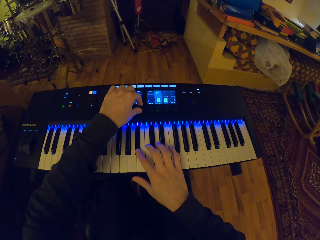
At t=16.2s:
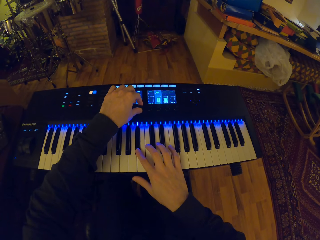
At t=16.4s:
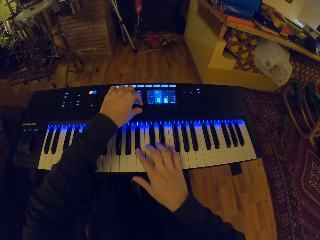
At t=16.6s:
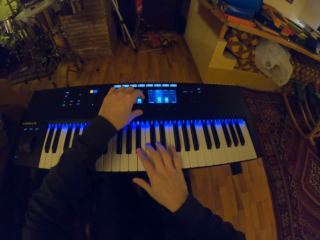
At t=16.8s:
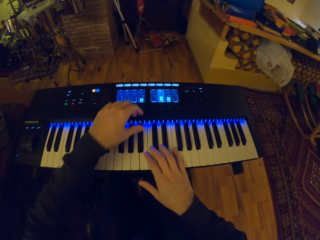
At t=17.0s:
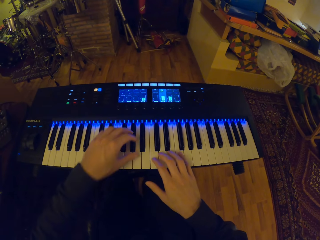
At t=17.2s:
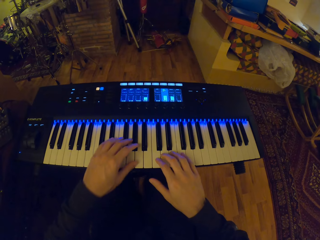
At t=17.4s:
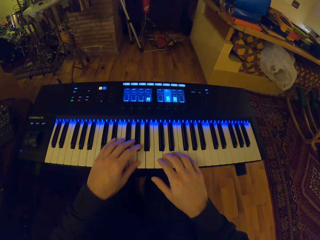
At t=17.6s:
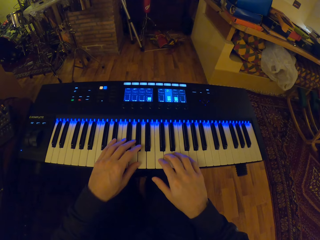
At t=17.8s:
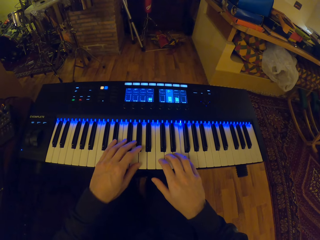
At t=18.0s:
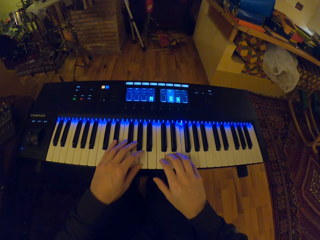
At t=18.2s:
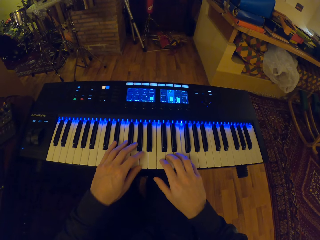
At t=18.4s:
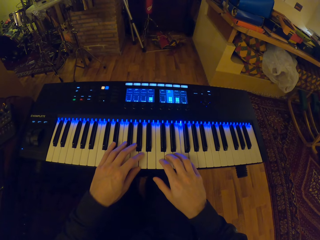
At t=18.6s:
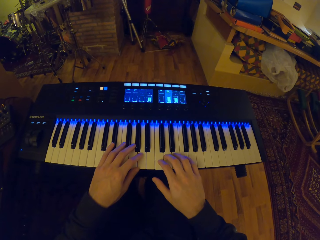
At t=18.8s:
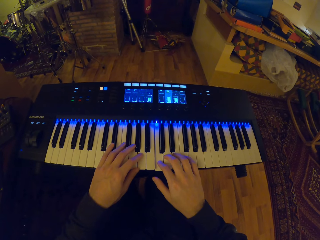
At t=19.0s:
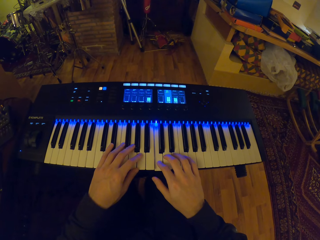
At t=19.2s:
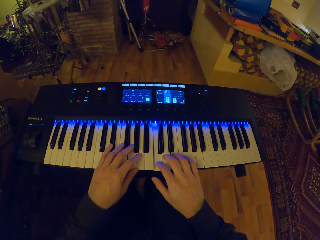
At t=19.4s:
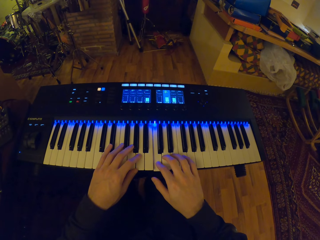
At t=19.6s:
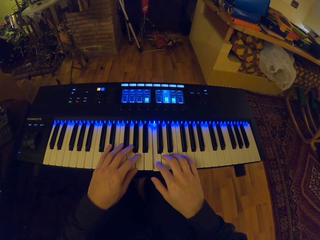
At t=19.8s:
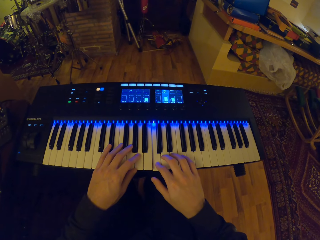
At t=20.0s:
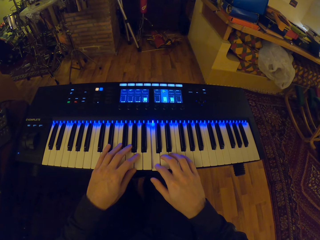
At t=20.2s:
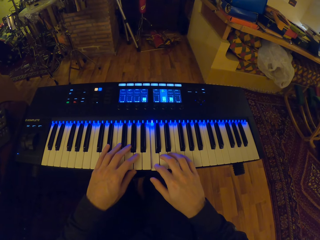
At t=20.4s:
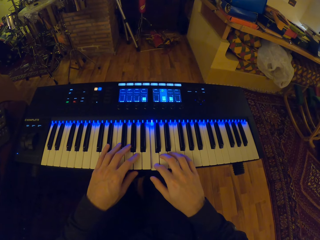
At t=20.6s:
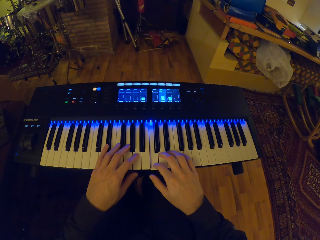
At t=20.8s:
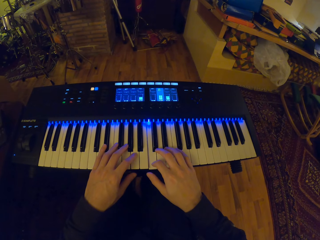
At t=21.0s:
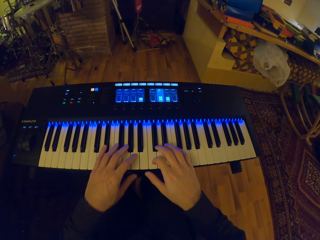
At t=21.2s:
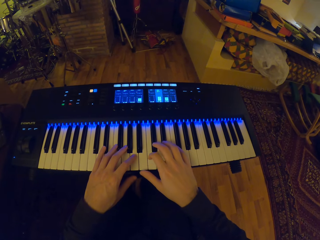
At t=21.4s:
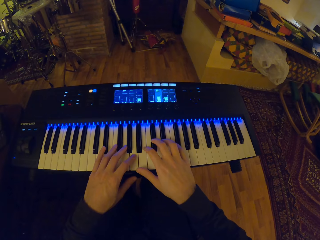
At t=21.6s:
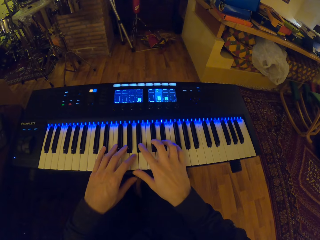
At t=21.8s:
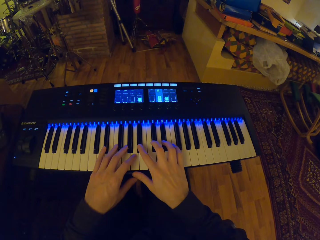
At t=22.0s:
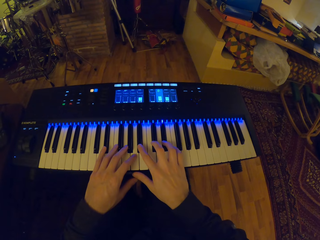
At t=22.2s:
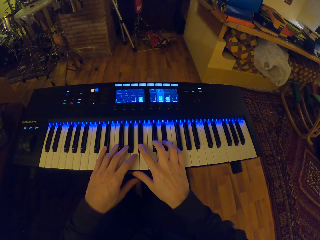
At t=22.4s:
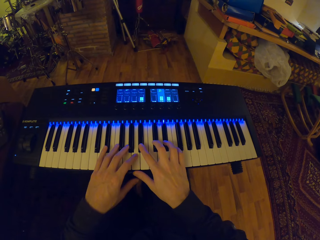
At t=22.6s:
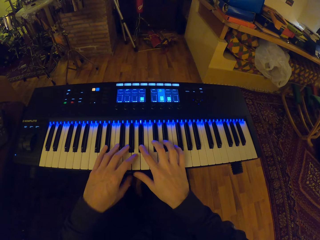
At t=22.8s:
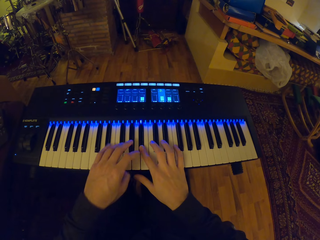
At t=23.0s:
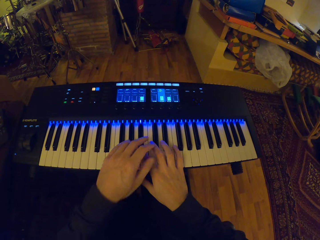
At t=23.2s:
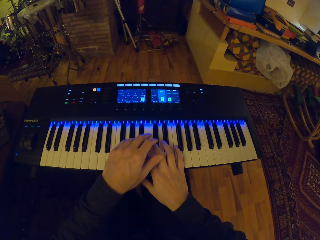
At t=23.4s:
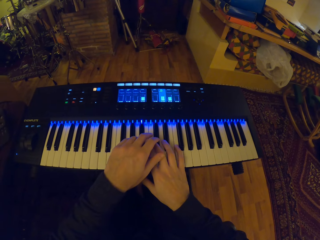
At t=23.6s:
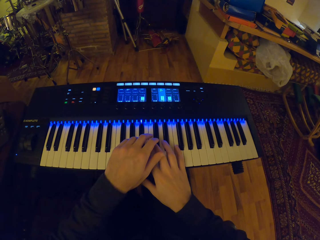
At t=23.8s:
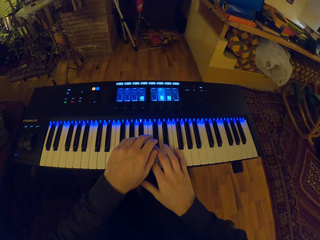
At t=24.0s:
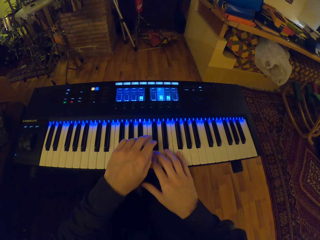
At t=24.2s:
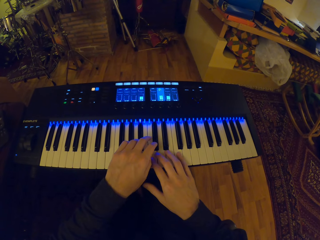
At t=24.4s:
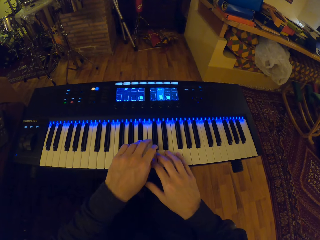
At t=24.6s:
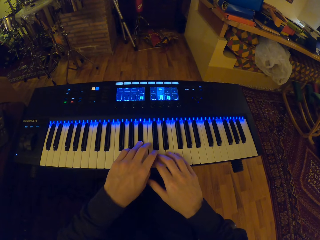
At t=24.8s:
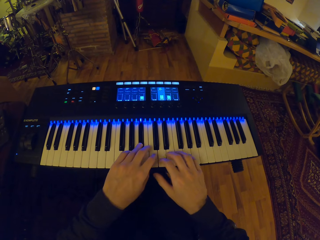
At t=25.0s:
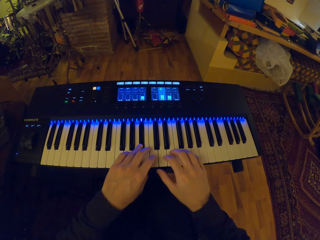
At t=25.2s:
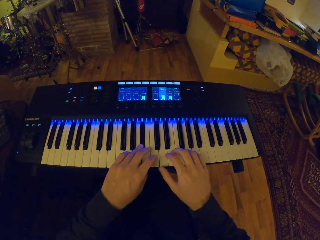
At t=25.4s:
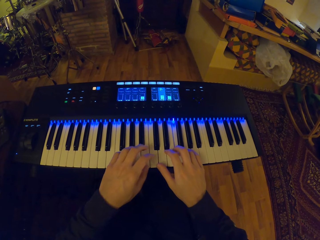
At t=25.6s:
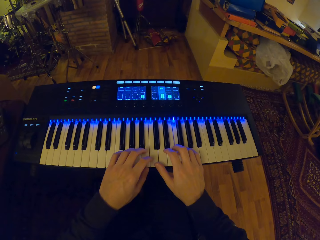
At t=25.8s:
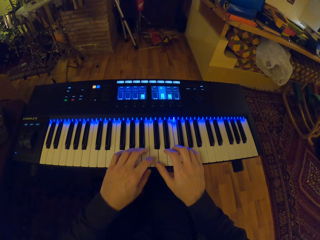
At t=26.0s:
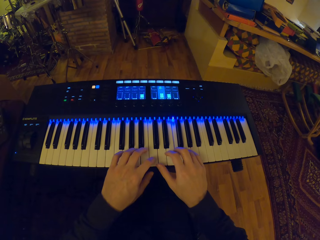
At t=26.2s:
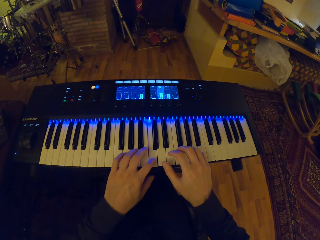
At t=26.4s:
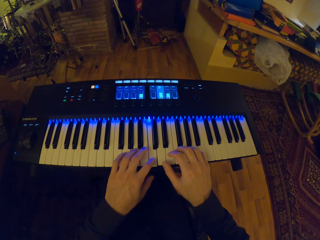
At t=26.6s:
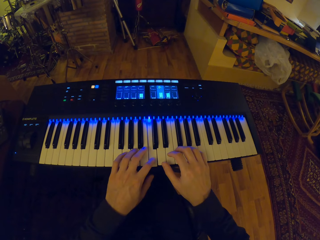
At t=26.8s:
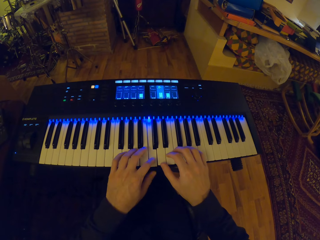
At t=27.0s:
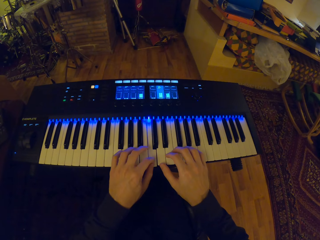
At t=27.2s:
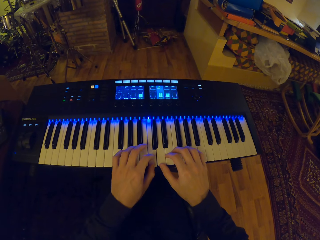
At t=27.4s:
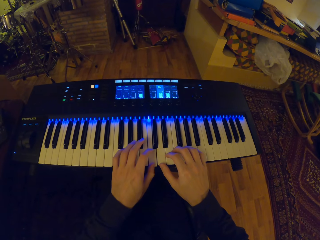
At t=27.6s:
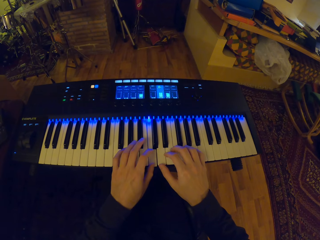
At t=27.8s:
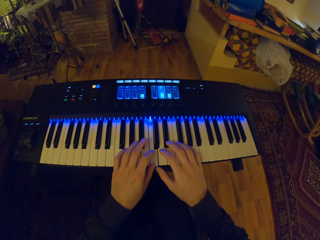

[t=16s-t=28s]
The camera wearer plays the keyboard with both hands.

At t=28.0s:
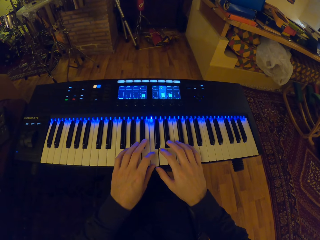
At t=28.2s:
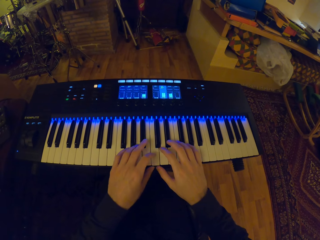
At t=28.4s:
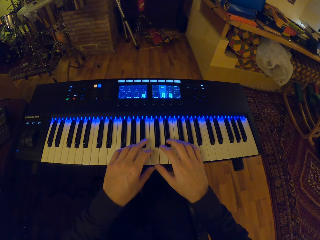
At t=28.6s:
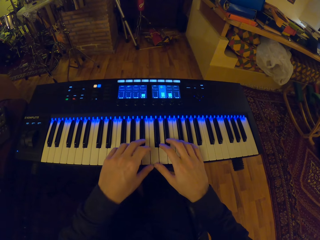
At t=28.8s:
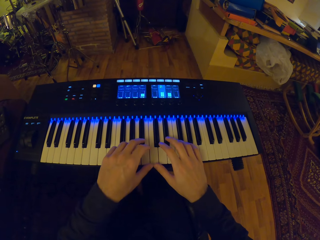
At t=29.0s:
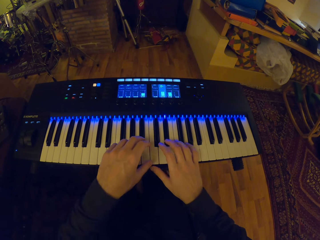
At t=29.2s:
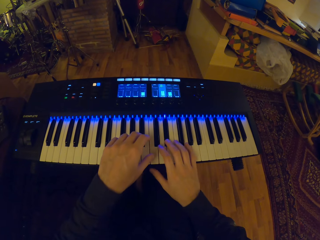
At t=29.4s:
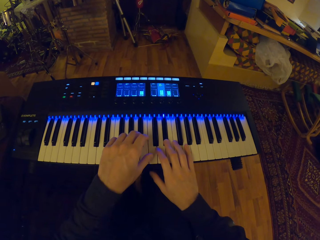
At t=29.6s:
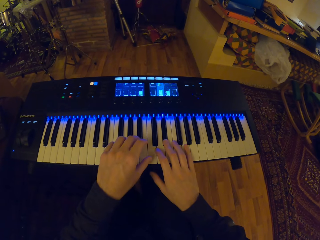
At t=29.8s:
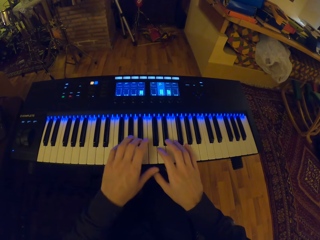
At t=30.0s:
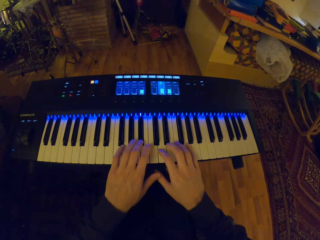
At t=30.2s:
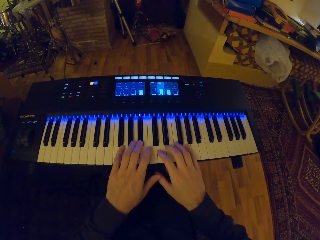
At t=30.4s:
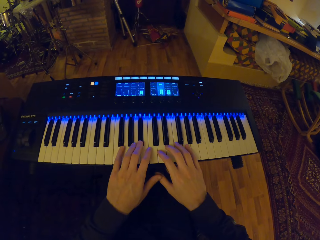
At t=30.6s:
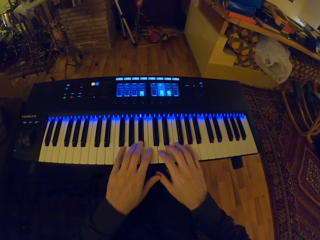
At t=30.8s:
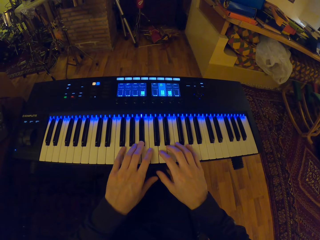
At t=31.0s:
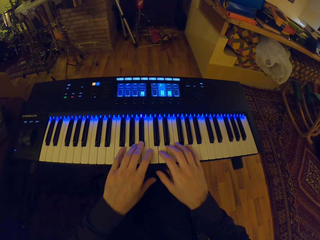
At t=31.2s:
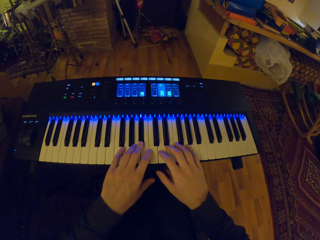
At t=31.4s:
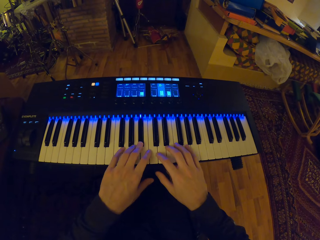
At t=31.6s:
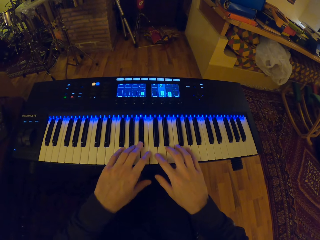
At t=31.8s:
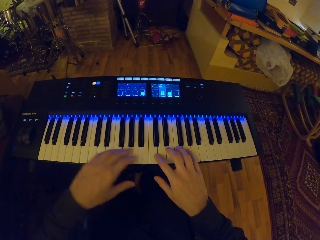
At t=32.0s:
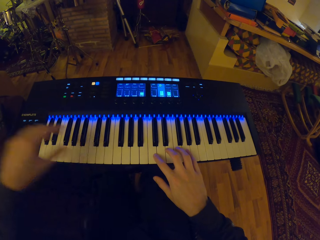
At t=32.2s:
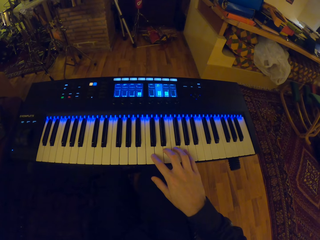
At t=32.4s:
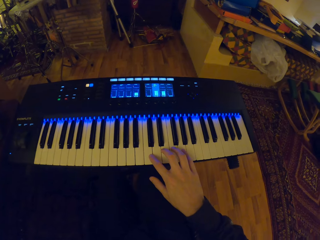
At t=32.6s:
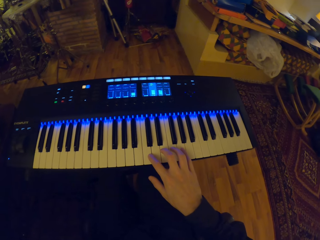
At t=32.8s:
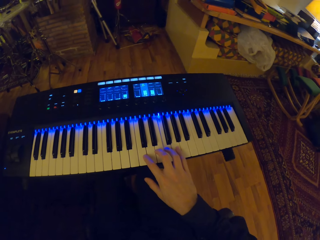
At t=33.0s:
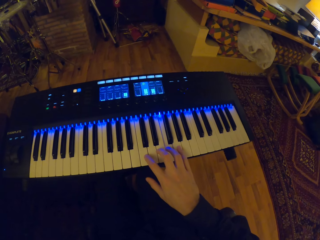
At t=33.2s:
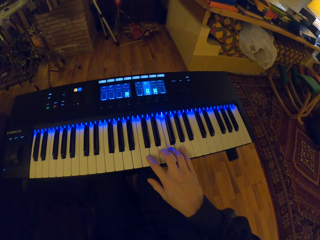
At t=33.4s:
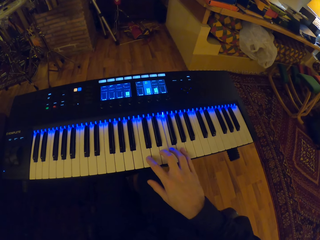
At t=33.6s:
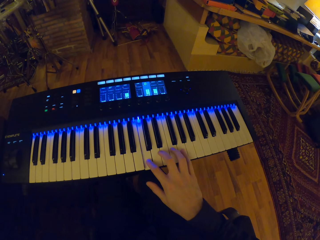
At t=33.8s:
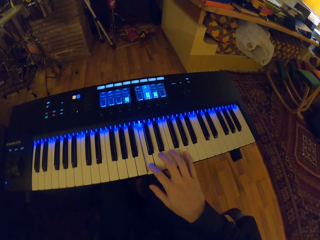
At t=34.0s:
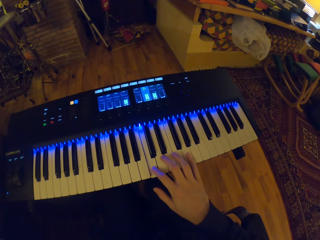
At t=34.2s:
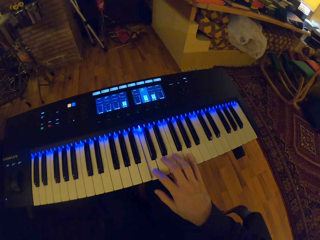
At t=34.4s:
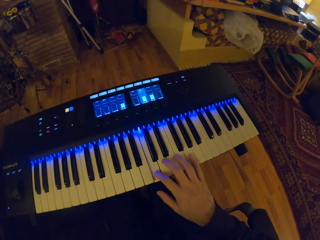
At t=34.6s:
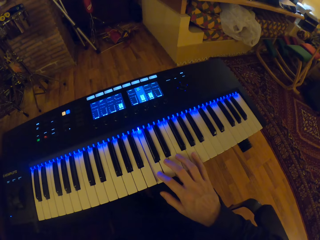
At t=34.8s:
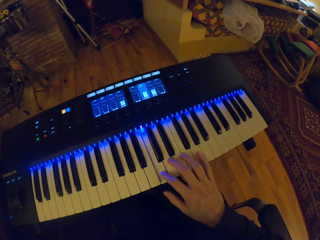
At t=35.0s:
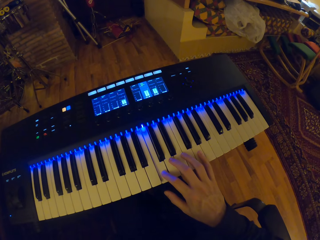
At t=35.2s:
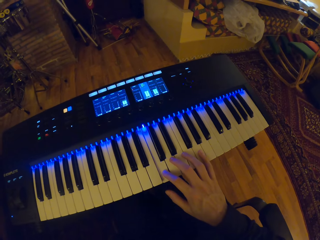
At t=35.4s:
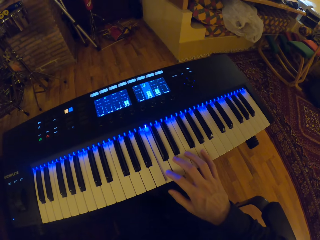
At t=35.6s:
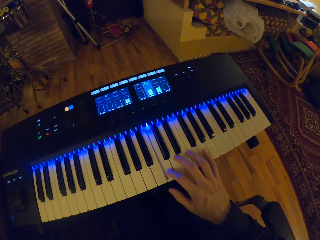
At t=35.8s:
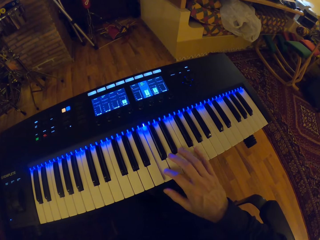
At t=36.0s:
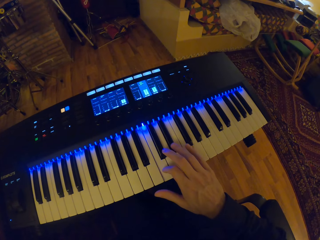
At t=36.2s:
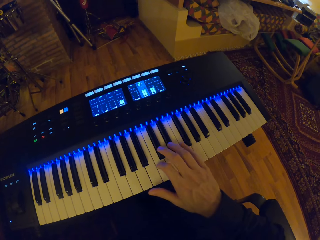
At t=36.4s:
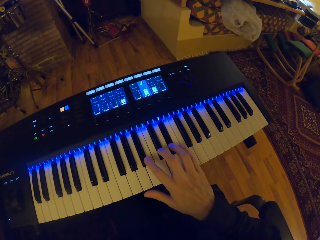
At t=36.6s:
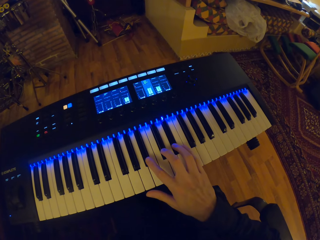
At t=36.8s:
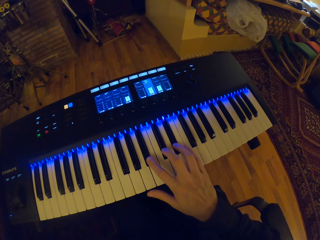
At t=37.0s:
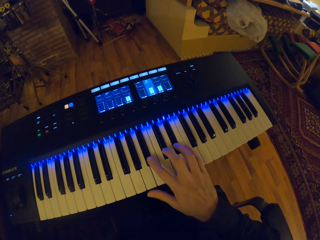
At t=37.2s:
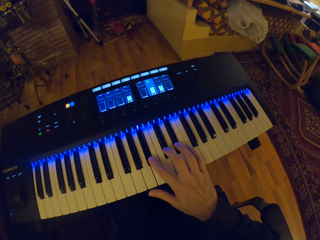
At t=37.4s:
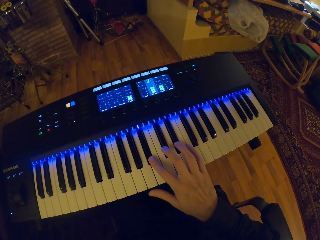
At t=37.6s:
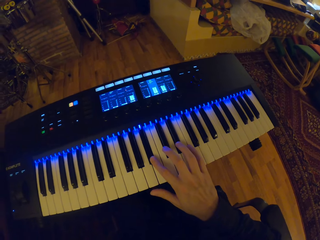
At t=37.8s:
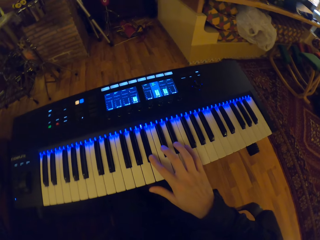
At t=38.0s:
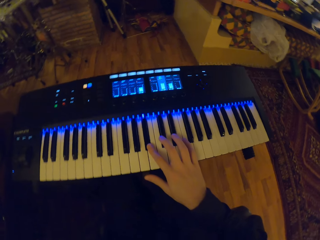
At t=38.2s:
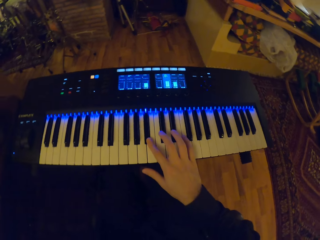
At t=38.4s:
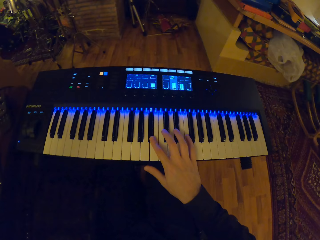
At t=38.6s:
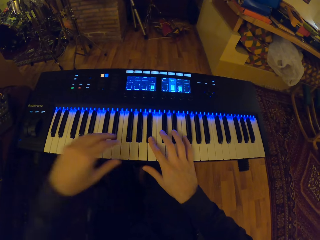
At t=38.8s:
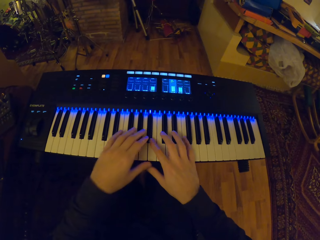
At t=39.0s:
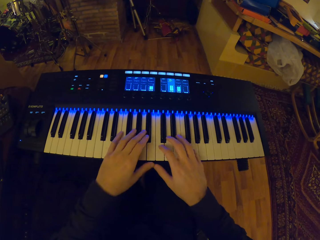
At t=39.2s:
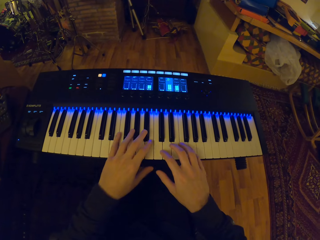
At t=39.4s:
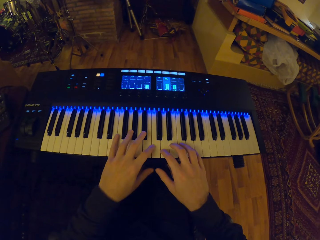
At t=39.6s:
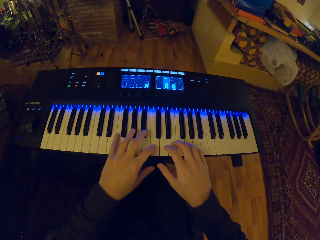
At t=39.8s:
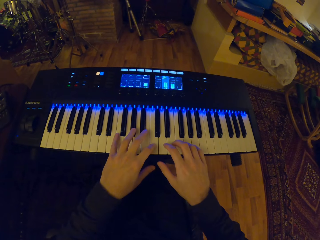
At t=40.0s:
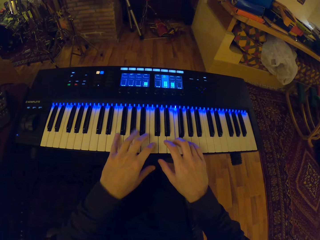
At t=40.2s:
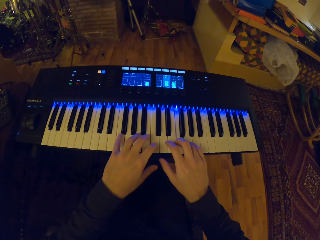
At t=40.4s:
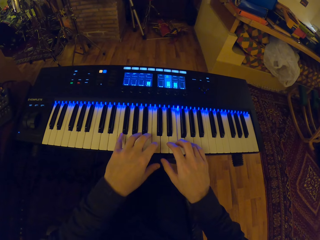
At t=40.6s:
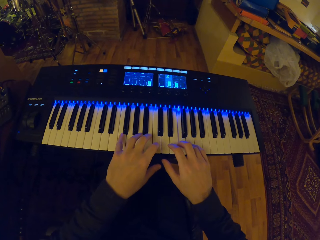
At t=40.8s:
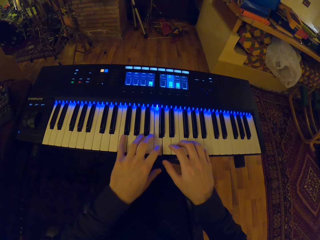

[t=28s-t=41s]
The camera wearer lifts his left hand away from the keyboard. He plays the keyboard with his right hand. He plays the keyboard. He plays the keyboard with both hands. He places his hand on the keyboard.
